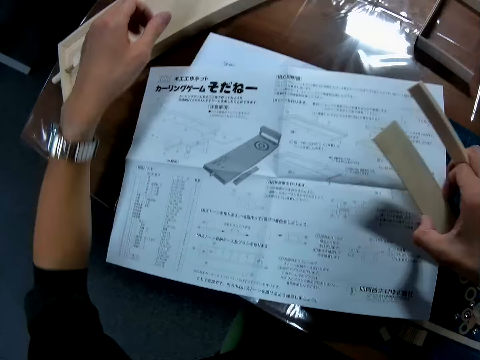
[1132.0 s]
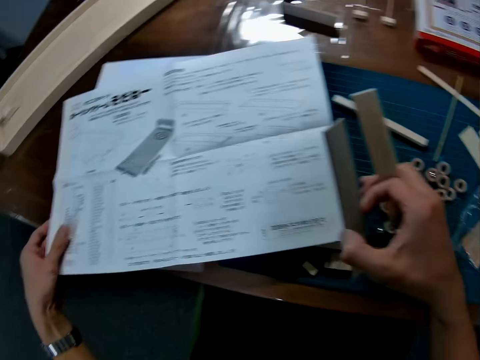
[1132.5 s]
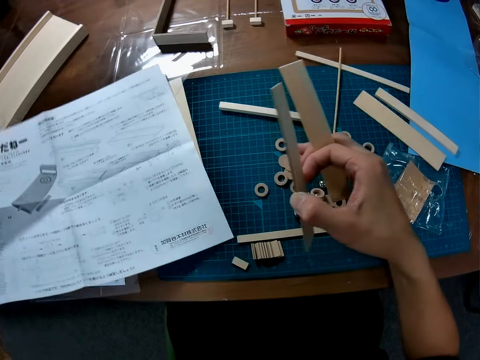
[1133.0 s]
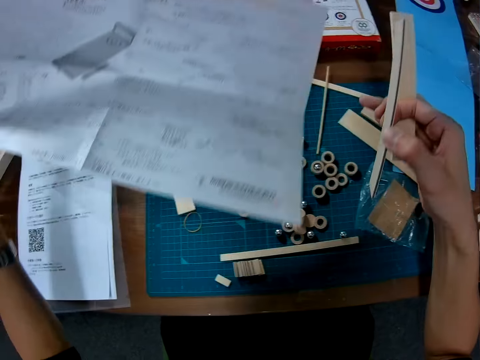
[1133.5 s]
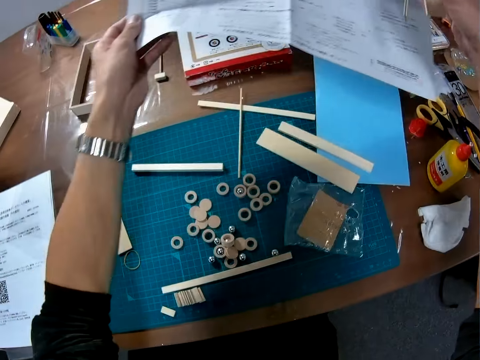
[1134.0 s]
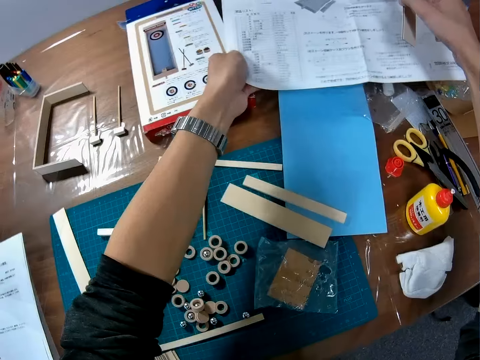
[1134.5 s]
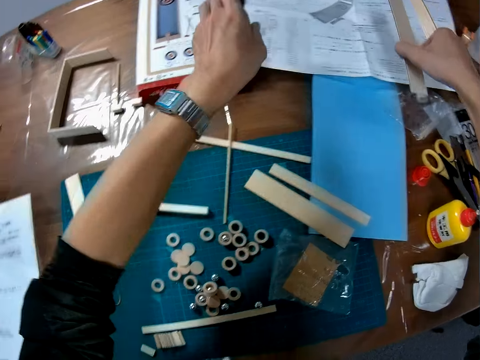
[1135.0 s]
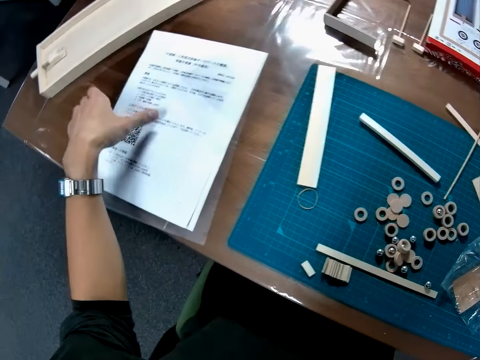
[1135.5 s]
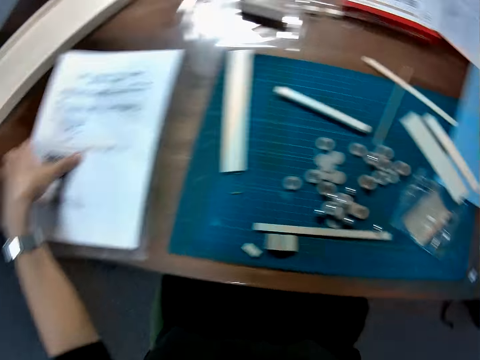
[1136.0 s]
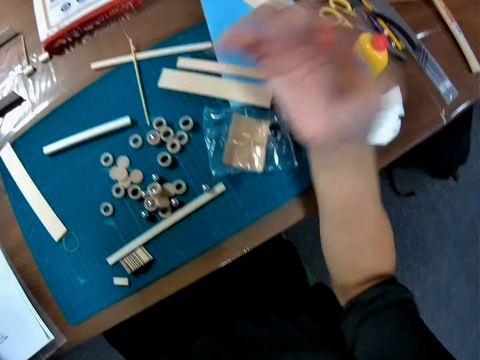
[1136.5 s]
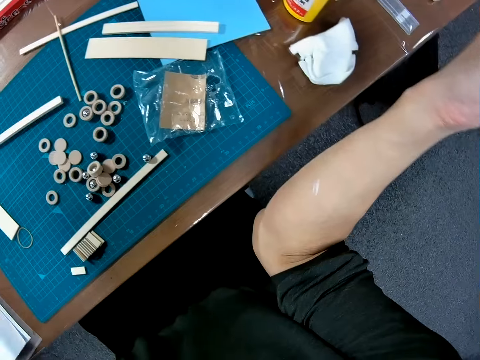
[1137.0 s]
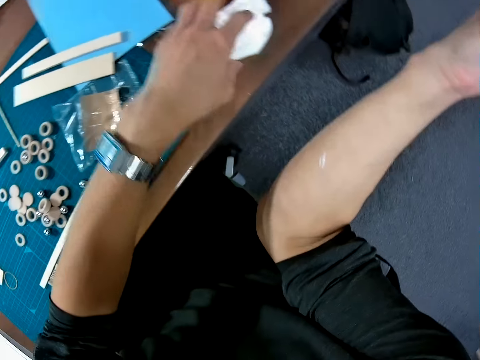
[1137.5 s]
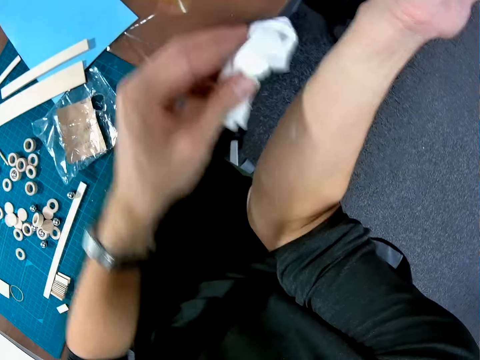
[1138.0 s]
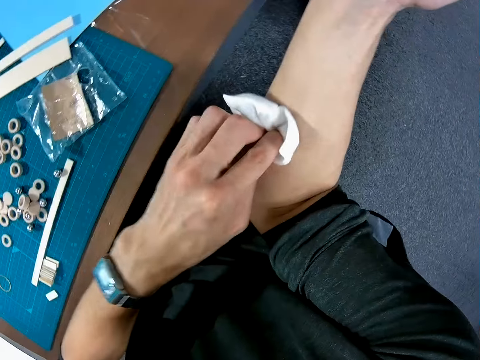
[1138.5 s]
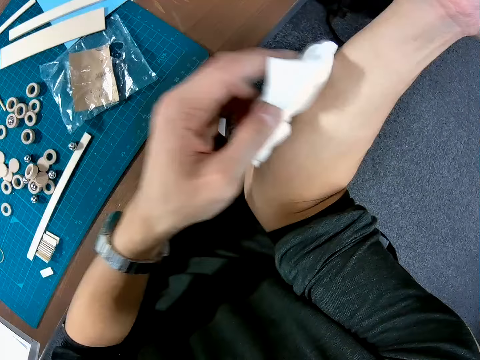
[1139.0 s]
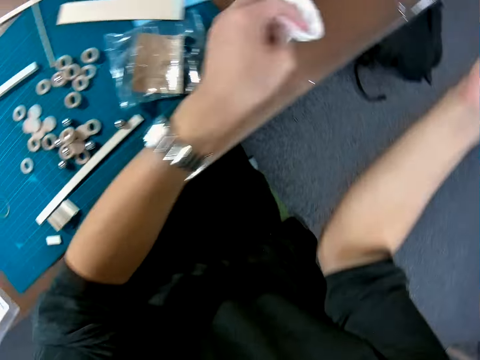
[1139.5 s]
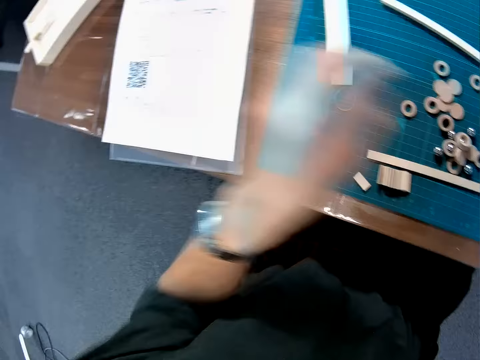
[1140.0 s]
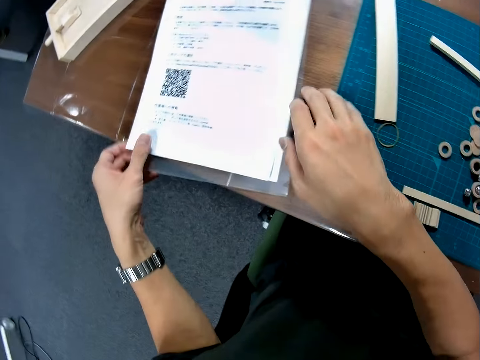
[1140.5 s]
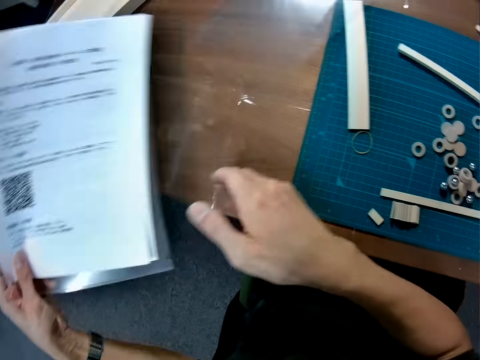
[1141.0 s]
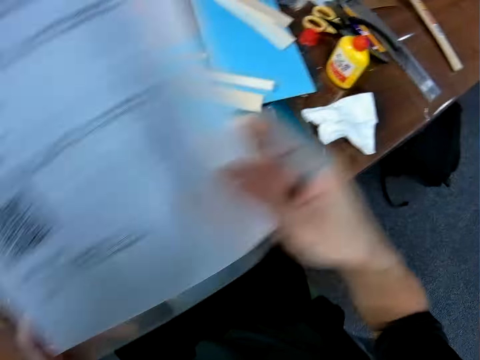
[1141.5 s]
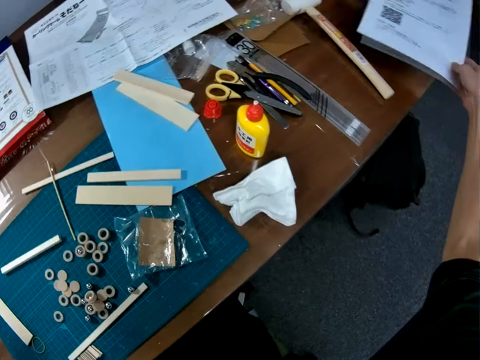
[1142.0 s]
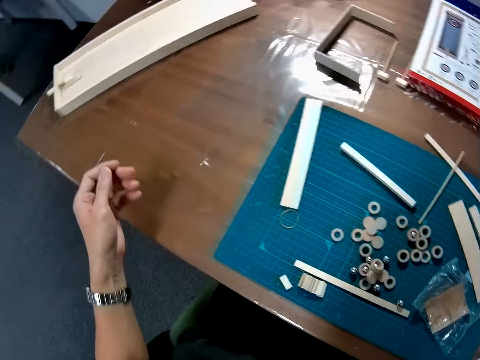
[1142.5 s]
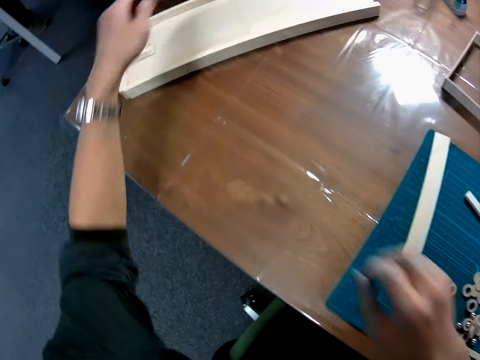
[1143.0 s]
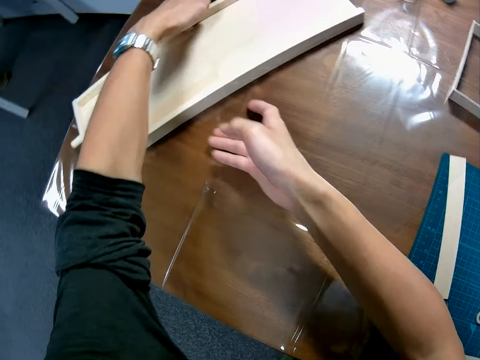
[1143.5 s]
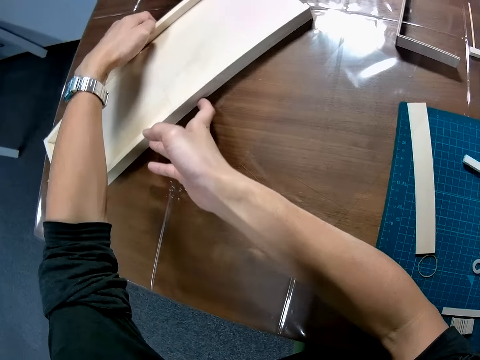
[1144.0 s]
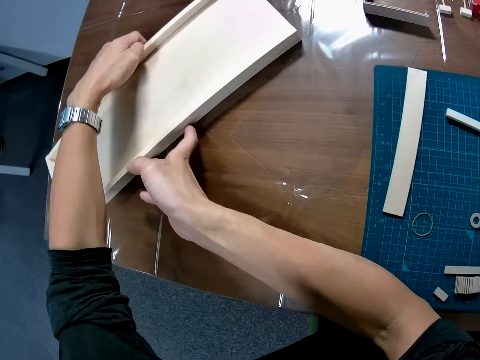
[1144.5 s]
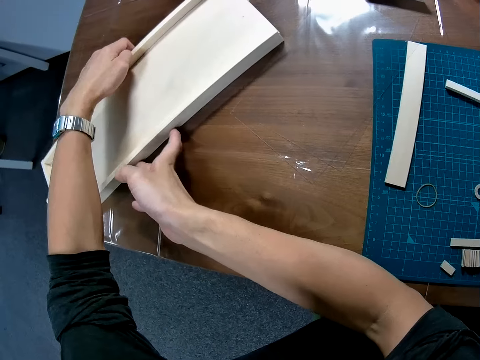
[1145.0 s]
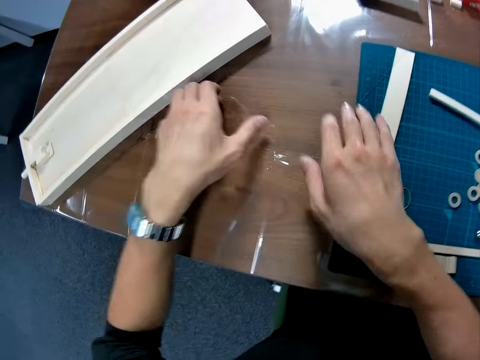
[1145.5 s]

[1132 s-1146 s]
The camera wearer pulls his hand off something. He moves the paper on the table. He holds the modeling manual. He lifts the modeling manual off the table. He puts the modeling manual on the table. He holds the paper. He picks up a handkerchief on the table. He cleans his hand with the handkerchief. He drops the handkerchief on the table. He picks up a book on the table. He drops the book on another side of the table. He adjusts the wood on the table. He pulls a model.

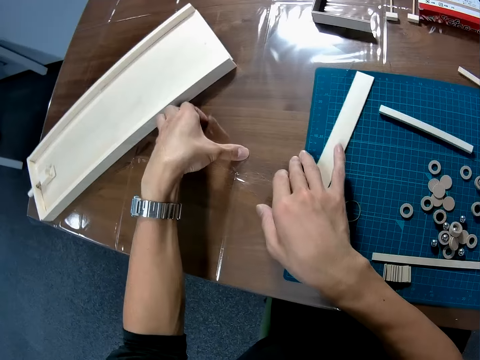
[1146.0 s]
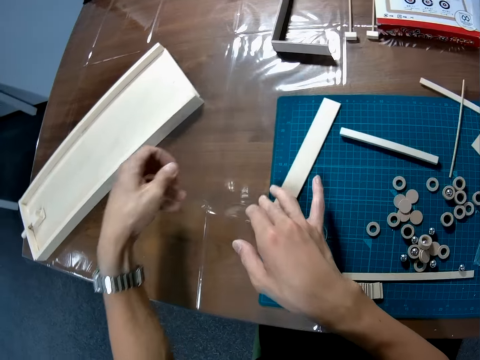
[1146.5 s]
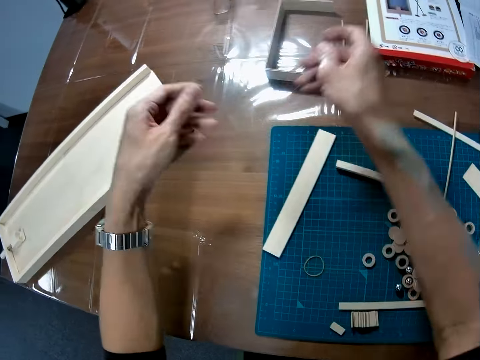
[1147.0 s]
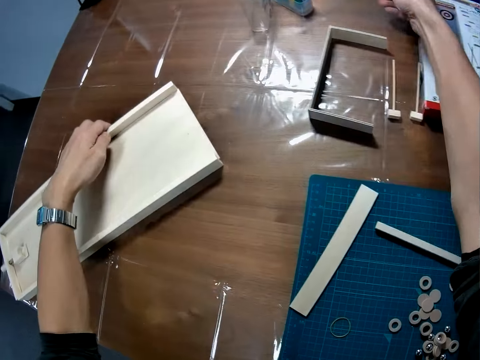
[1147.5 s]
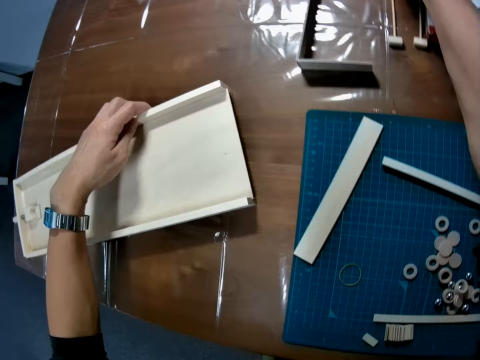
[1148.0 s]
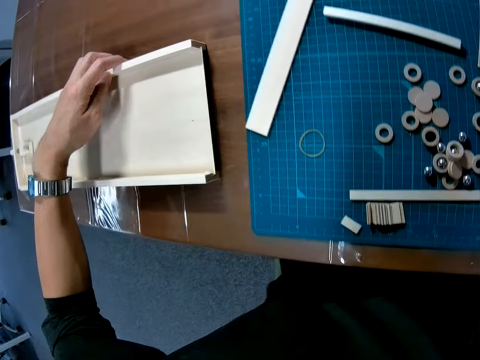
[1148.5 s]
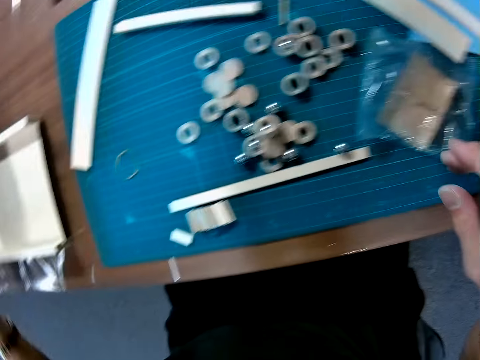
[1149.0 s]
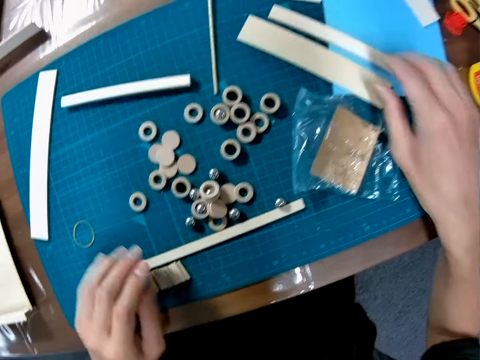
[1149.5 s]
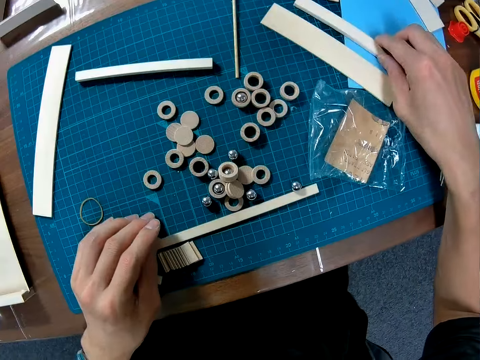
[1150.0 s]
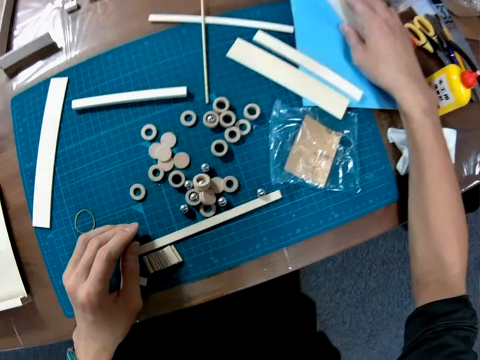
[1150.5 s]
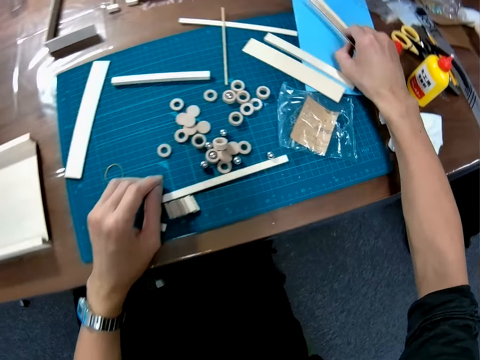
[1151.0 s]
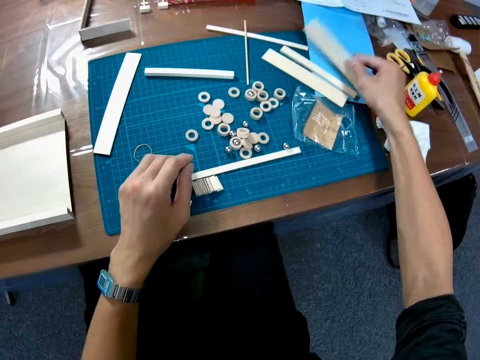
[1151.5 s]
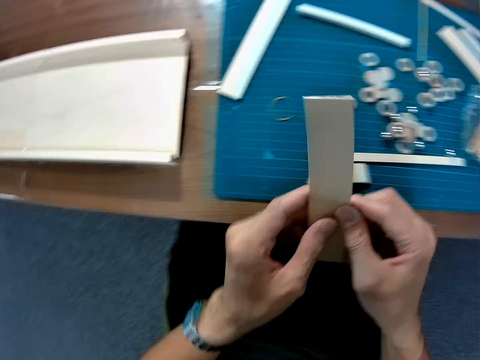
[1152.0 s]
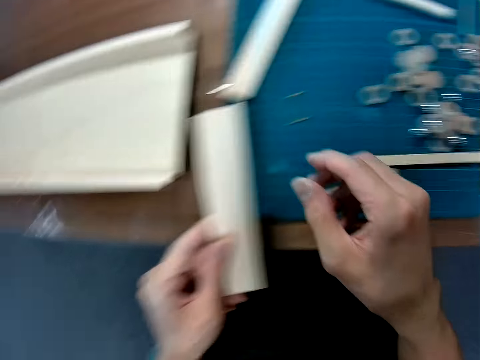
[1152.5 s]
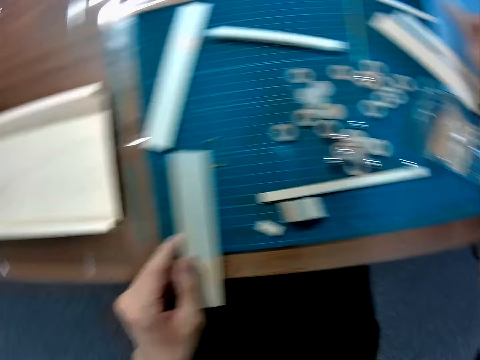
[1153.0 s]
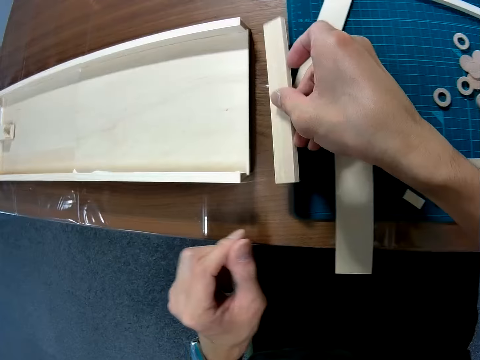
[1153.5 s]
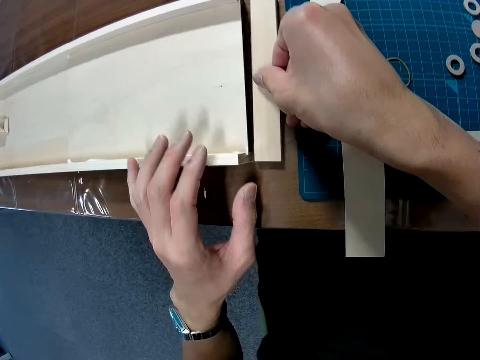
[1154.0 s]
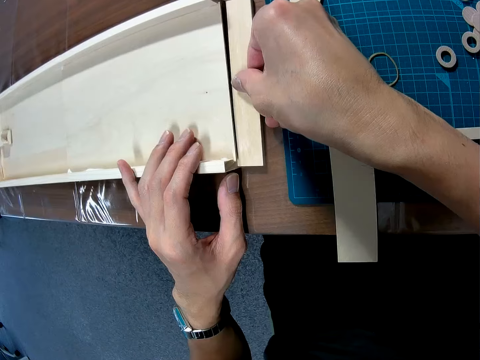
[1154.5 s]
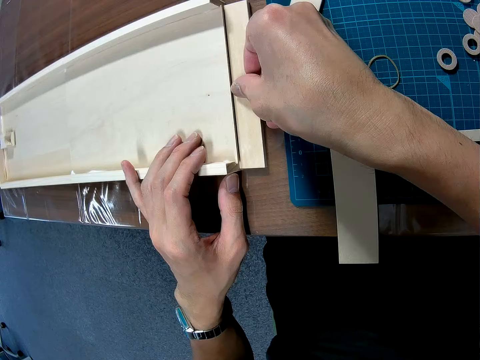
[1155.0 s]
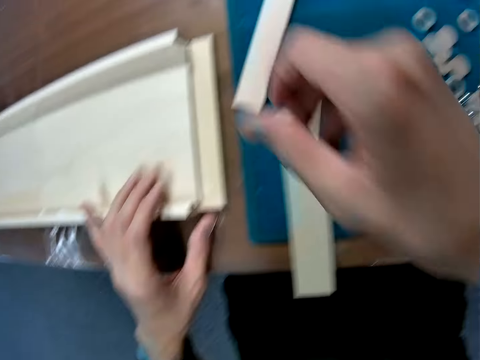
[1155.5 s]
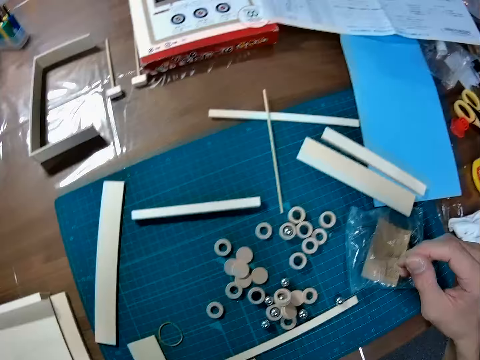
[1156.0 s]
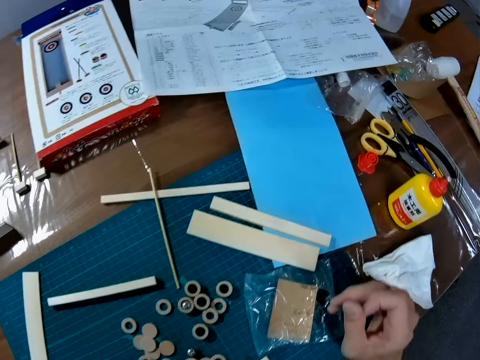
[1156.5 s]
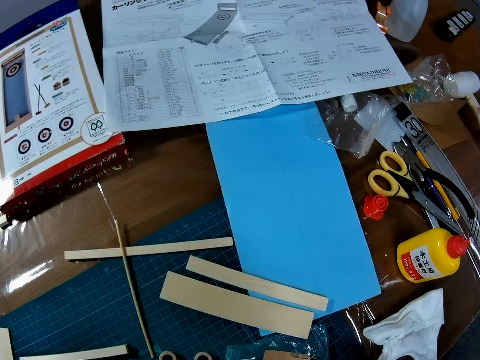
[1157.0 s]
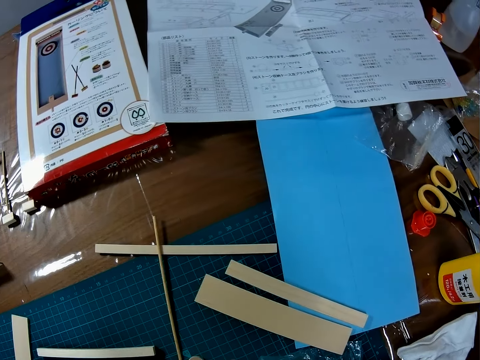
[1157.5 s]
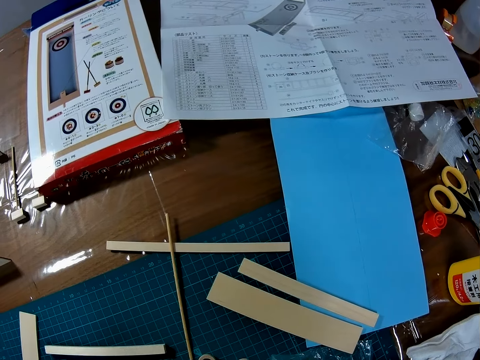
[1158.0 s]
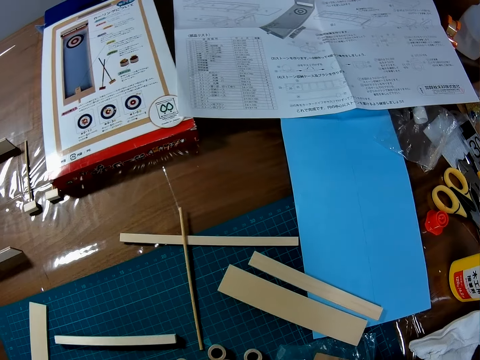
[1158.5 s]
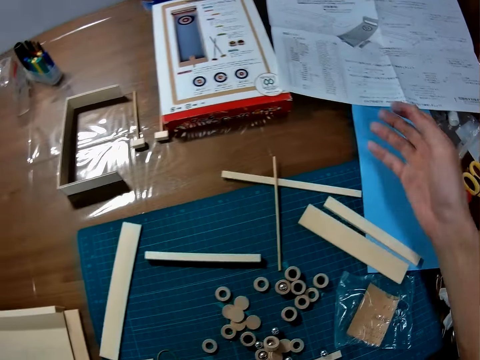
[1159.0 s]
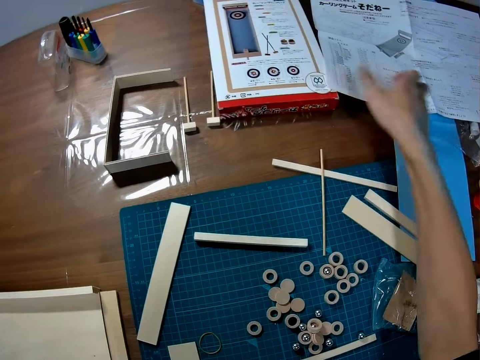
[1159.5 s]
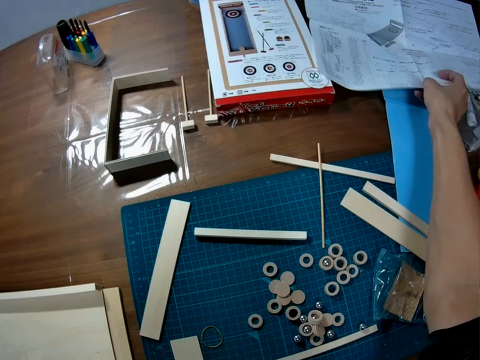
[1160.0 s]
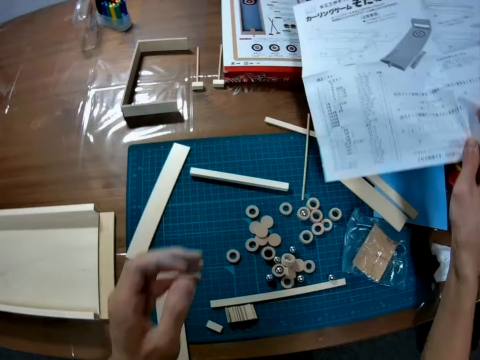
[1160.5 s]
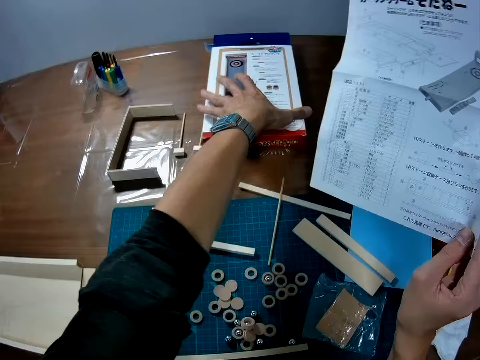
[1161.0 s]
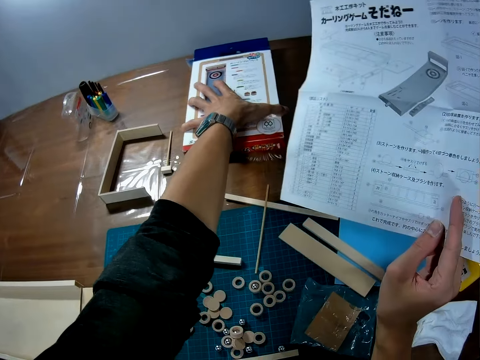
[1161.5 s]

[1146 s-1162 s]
The camera wearer picks up a lamination paper. He moves a nylon on the table. He puts the lamination paper on the table. He pulls a model. He picks up a piece of wood on the table. He holds a modeling piece. He pulls his hand off the modeling piece. He picks up the modeling piece. He holds the modeling piece with both hands. He picks up a piece of wood on the table. He puts the modeling piece on a cutting mat. He places the piece of wood against the wood on the table. He joins the modeling piece to the model. He picks up the paper on the table. He picks up a carton, a curling game box, on the table.
